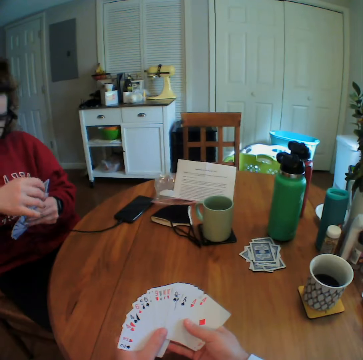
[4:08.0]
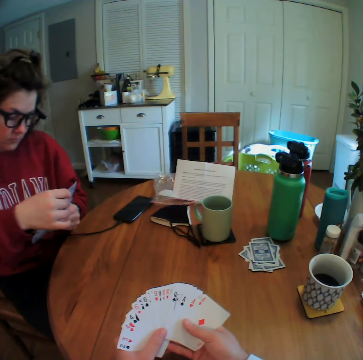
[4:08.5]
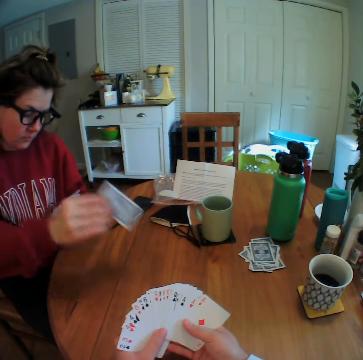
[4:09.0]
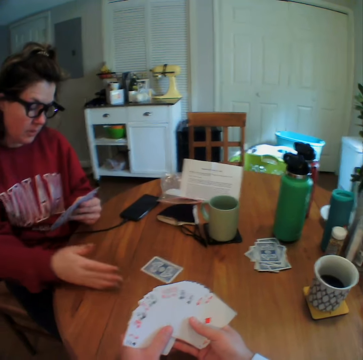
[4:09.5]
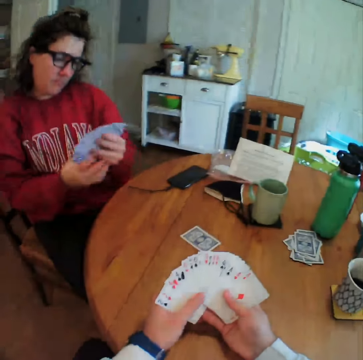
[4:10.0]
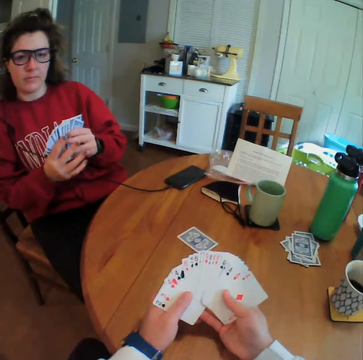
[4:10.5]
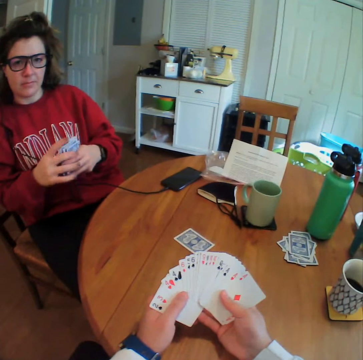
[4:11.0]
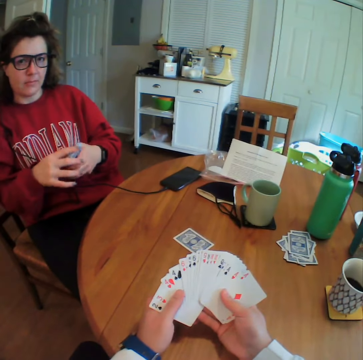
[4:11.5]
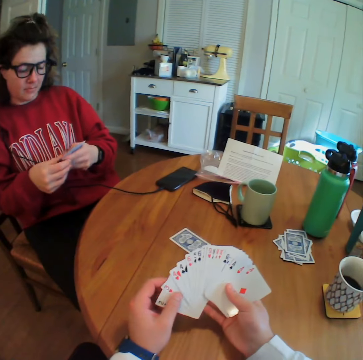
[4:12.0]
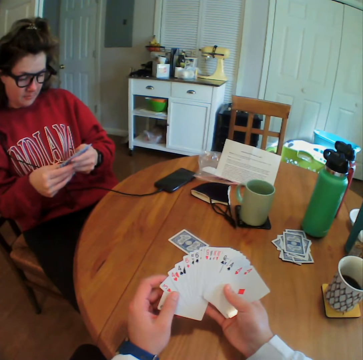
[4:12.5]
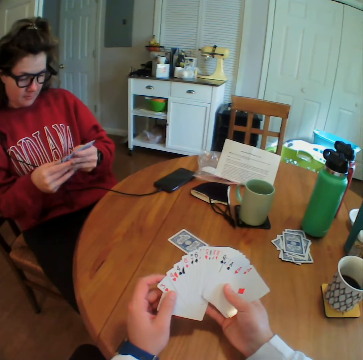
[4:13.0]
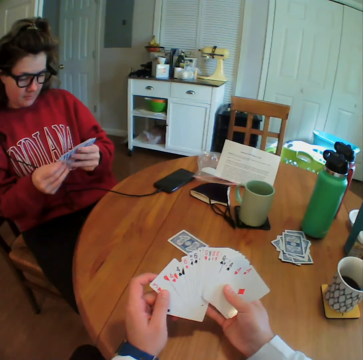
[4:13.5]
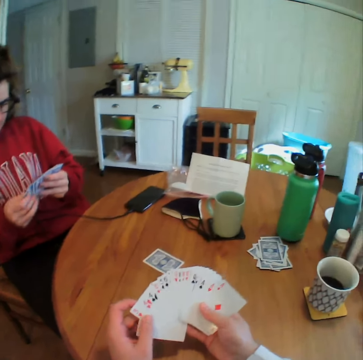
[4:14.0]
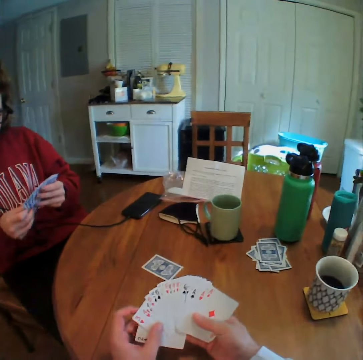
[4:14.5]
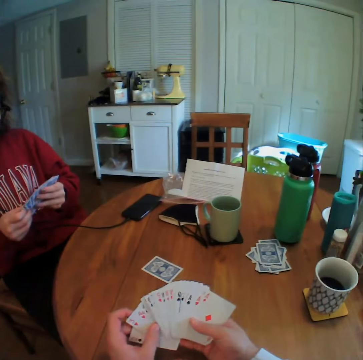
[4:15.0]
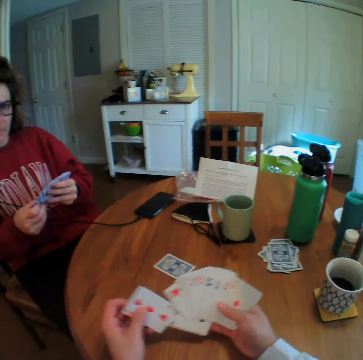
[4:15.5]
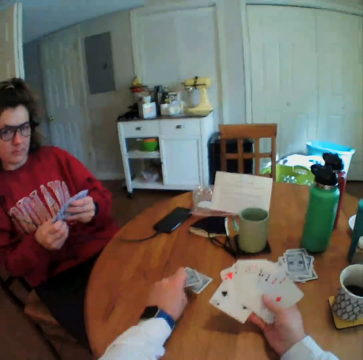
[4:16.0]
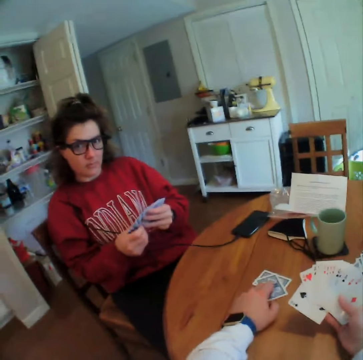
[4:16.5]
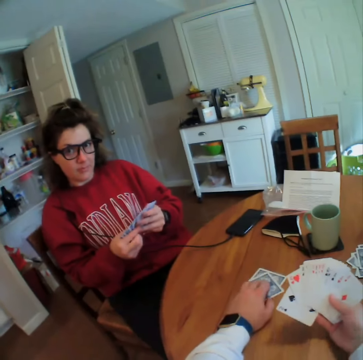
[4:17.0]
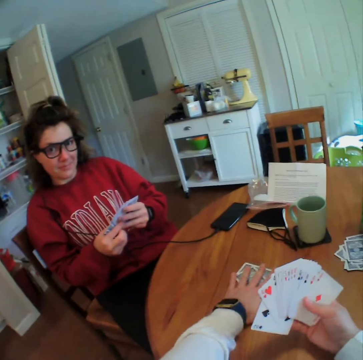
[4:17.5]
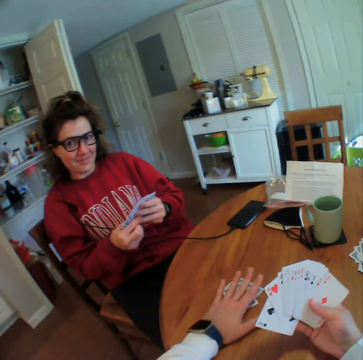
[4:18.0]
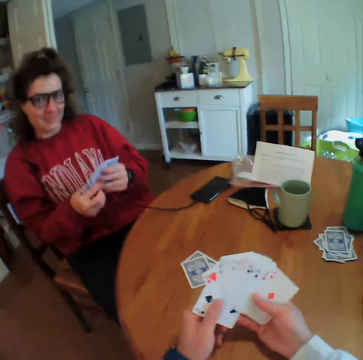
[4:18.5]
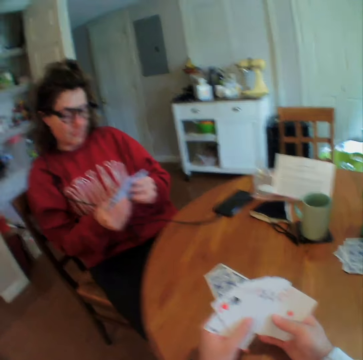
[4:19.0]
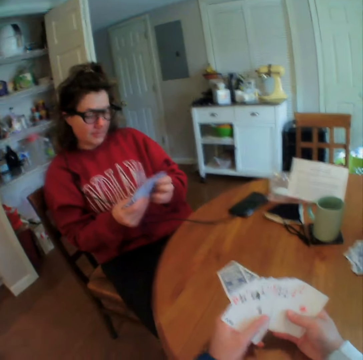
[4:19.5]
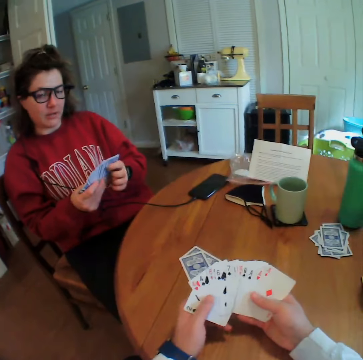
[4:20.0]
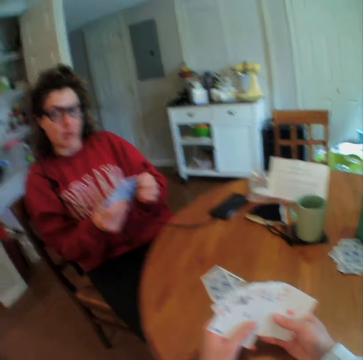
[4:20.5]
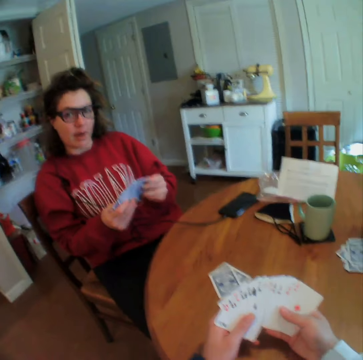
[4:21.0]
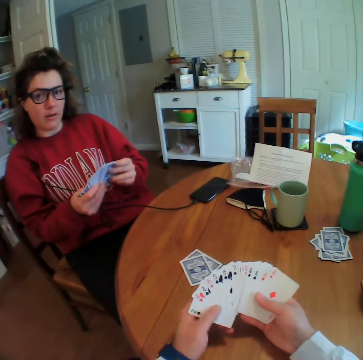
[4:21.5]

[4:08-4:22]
A woman puts a card on the table. The camera wearer puts a card on the table. They move the cards.

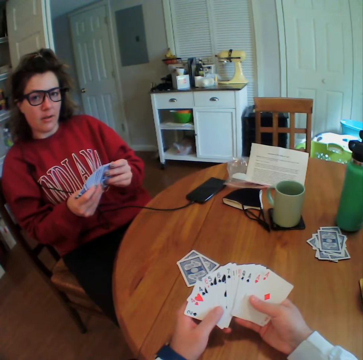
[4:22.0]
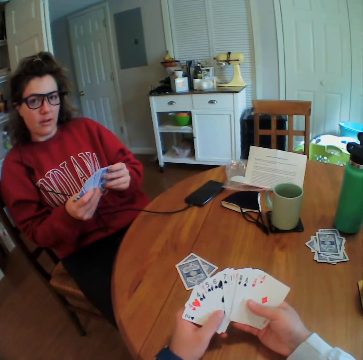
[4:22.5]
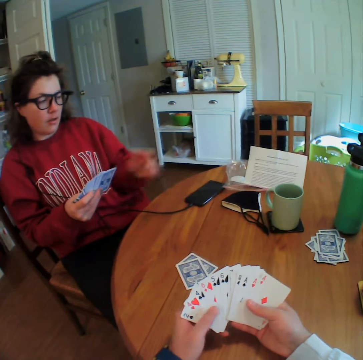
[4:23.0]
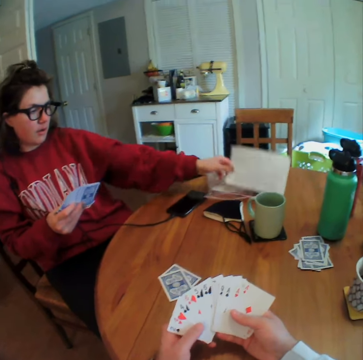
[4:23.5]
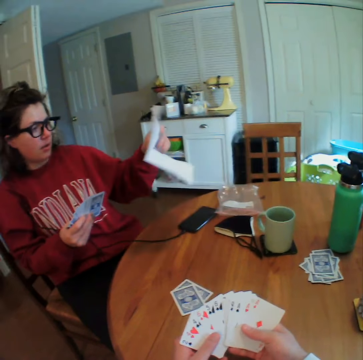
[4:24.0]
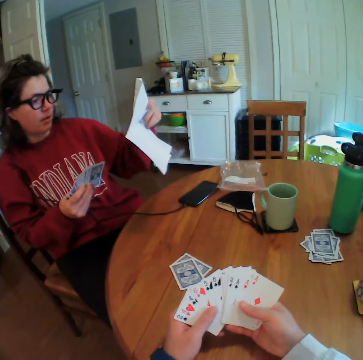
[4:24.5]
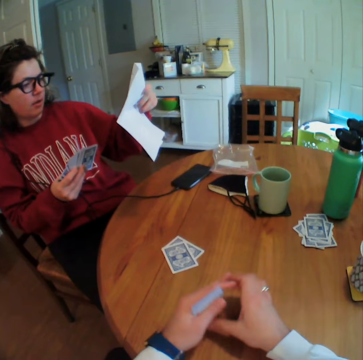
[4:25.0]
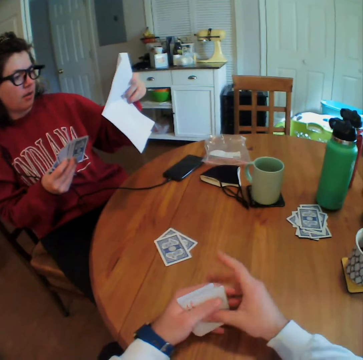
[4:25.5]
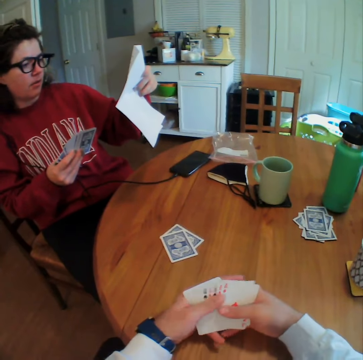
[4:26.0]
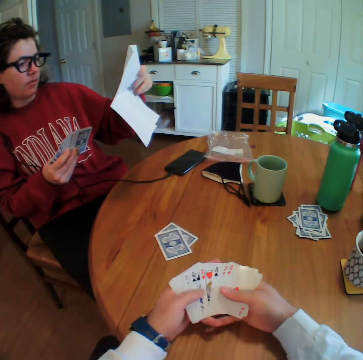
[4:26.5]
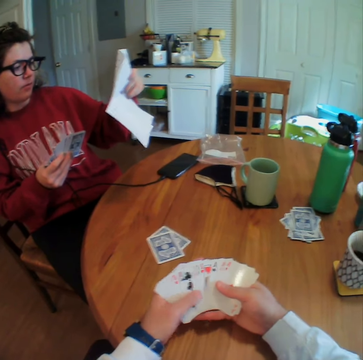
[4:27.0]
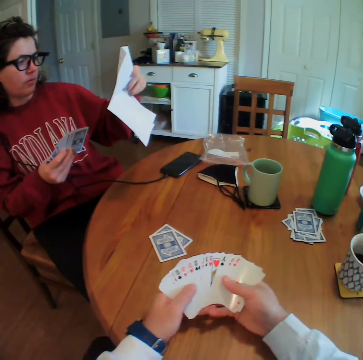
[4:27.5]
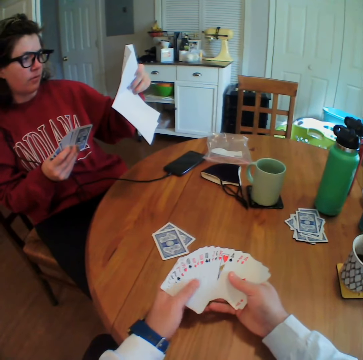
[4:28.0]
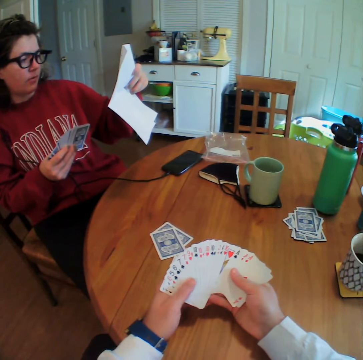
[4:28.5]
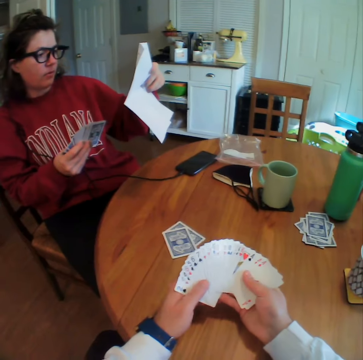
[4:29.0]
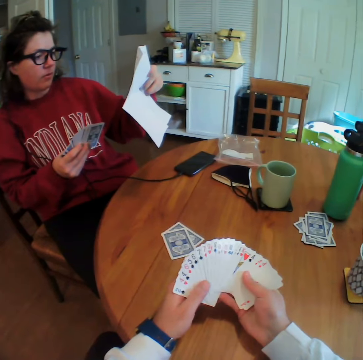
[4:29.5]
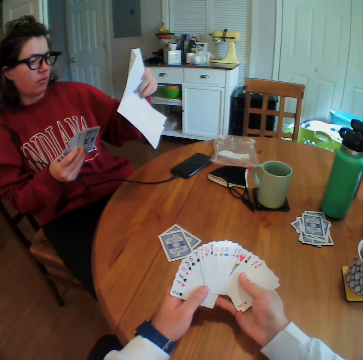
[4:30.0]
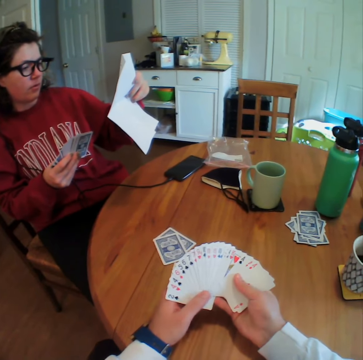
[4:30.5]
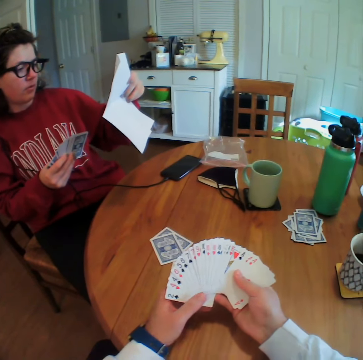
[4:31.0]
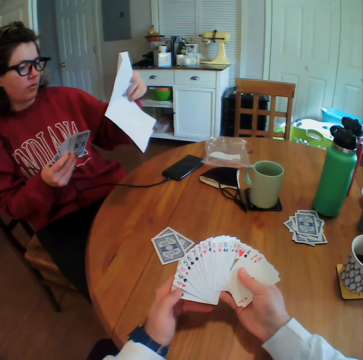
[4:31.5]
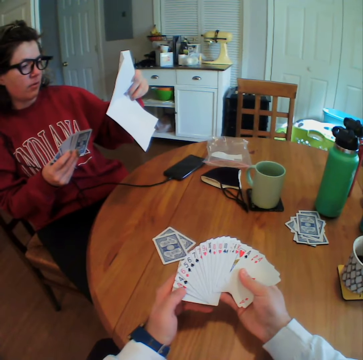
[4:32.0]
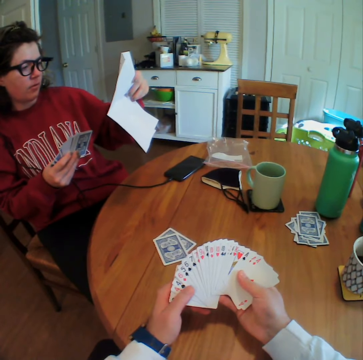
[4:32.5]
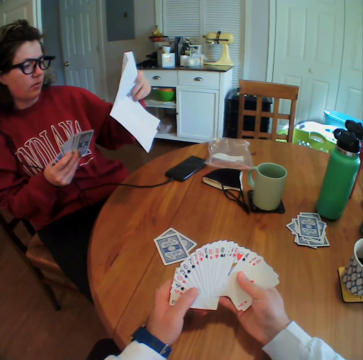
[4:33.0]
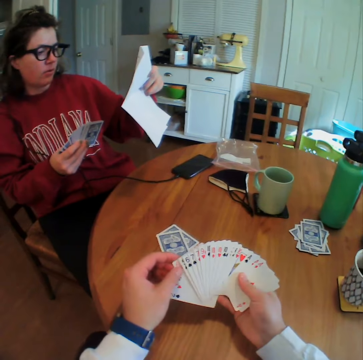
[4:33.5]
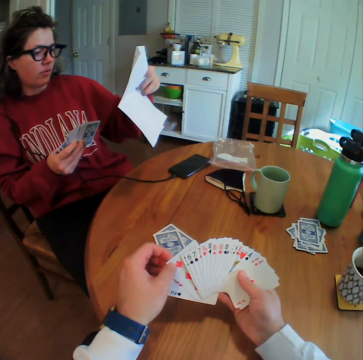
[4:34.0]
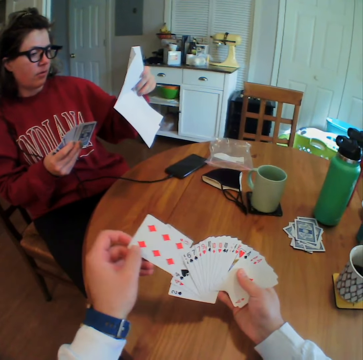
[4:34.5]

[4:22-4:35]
A woman picks up a paper. The woman reads the paper.

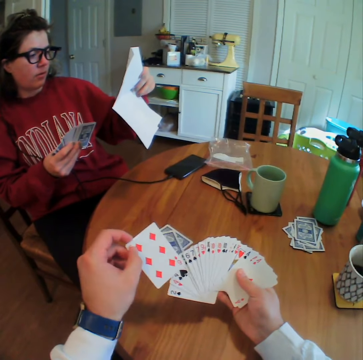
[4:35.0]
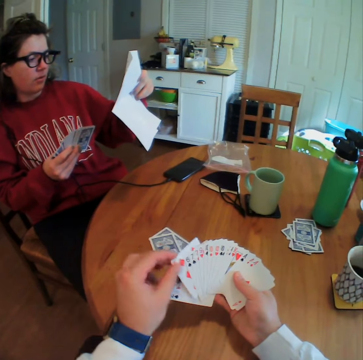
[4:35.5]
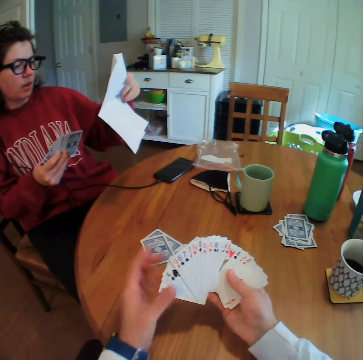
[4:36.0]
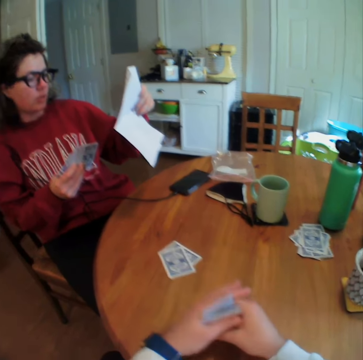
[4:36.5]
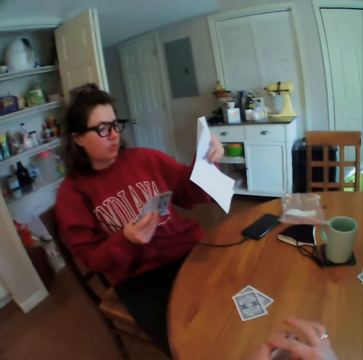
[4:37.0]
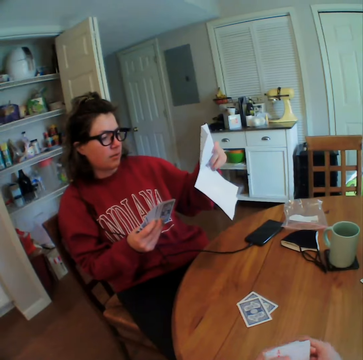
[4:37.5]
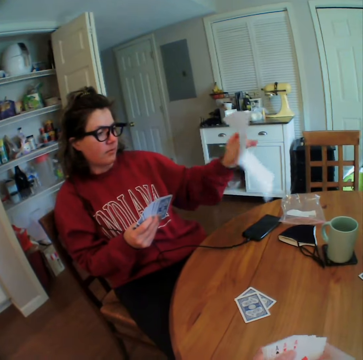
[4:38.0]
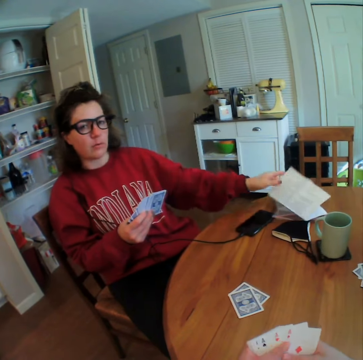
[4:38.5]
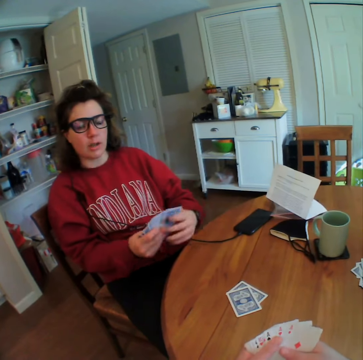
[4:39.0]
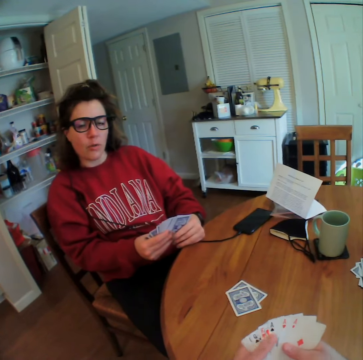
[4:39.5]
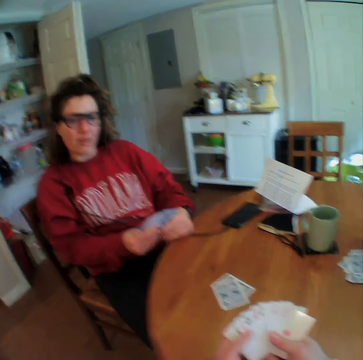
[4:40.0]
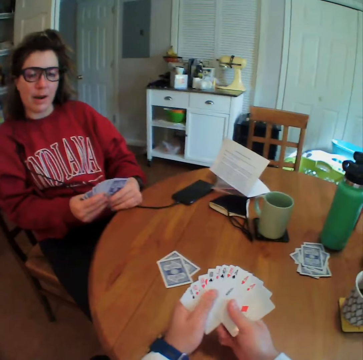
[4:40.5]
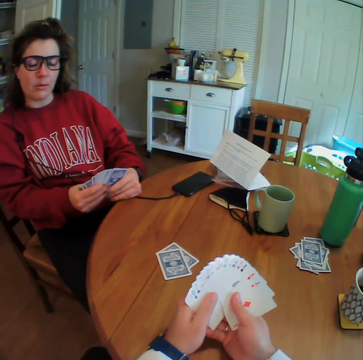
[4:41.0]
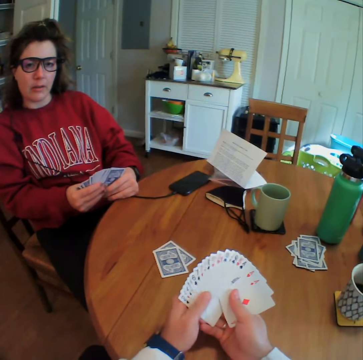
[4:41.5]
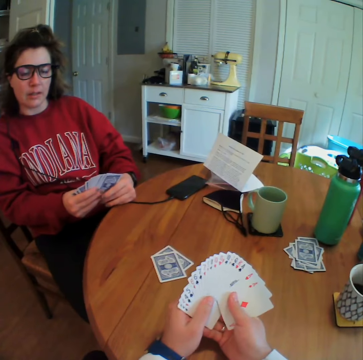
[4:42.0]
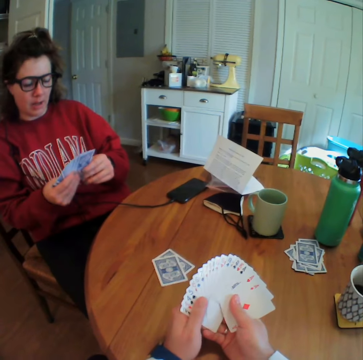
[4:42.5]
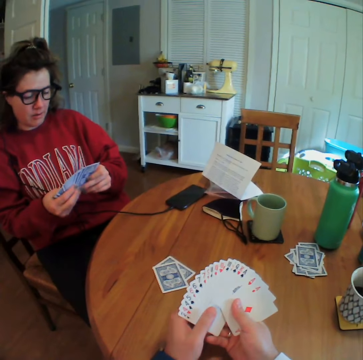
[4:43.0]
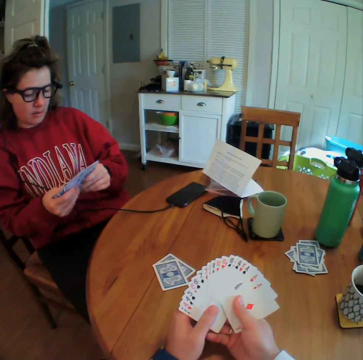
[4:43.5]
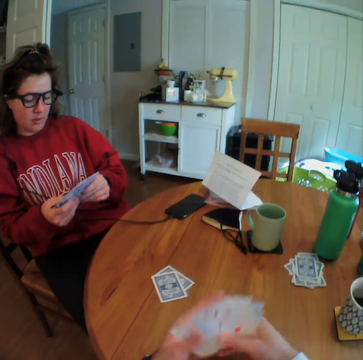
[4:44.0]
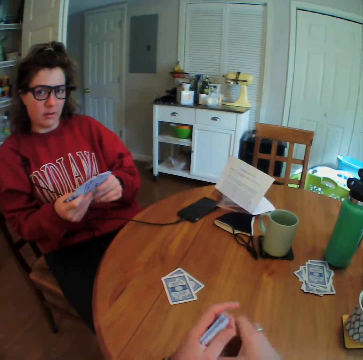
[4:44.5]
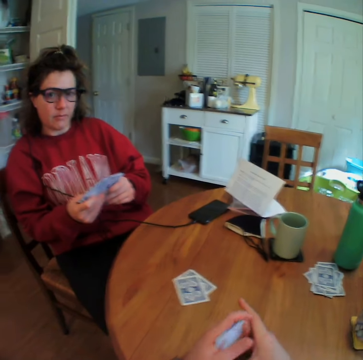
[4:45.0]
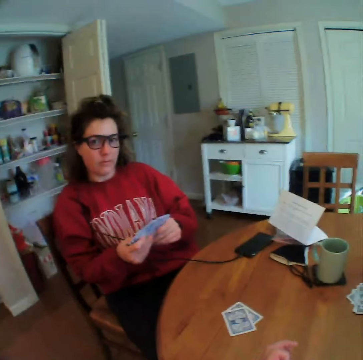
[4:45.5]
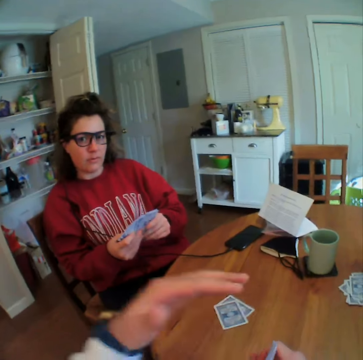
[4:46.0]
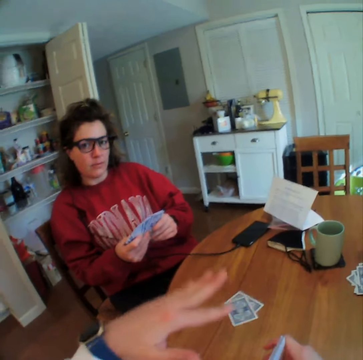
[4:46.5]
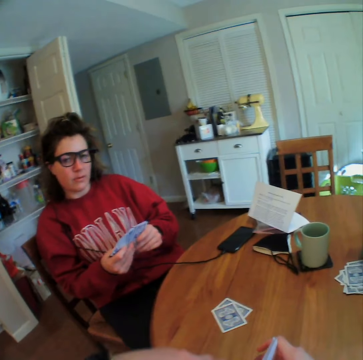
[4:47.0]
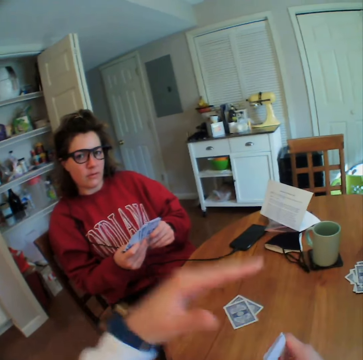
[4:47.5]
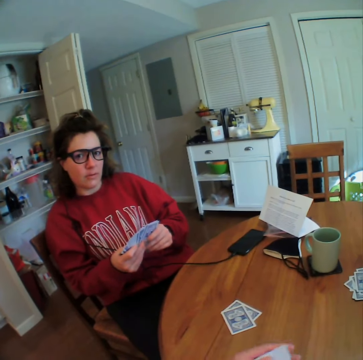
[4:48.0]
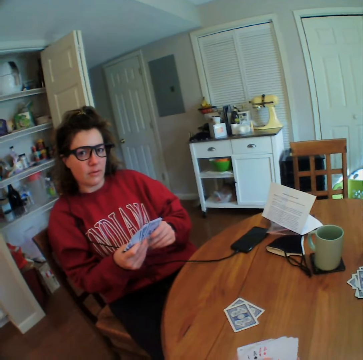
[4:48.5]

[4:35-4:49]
A woman reads the paper. The woman puts down the paper. The camera wearer gestures with his hand. He interacts with the woman.
